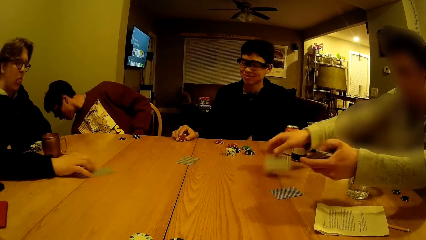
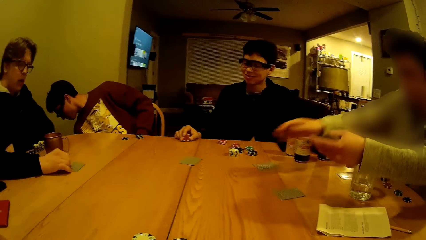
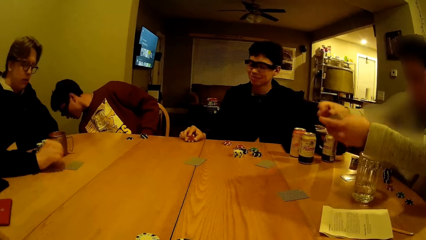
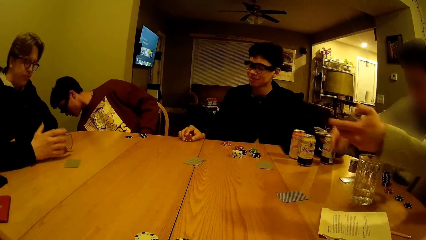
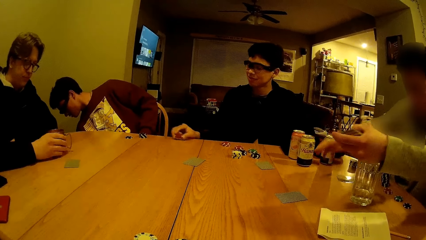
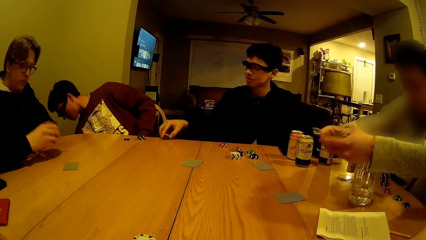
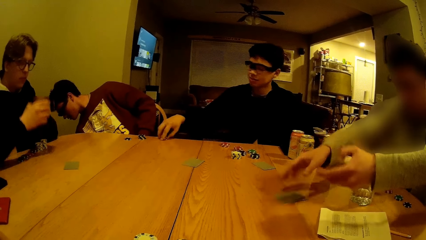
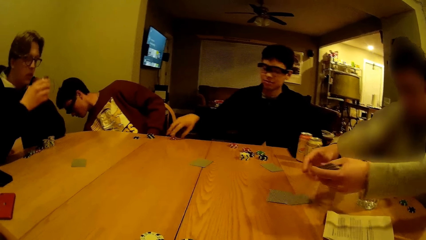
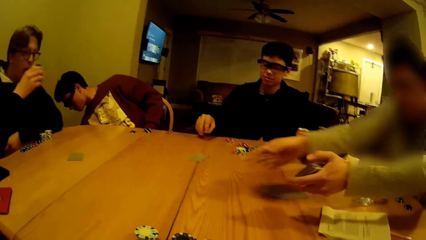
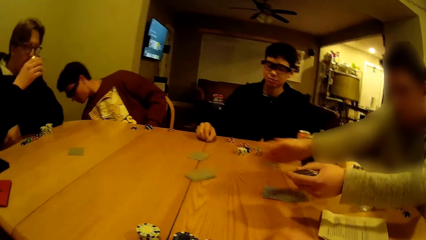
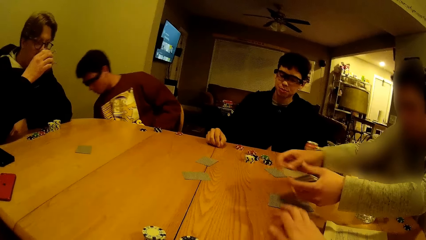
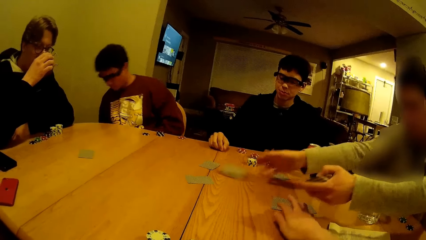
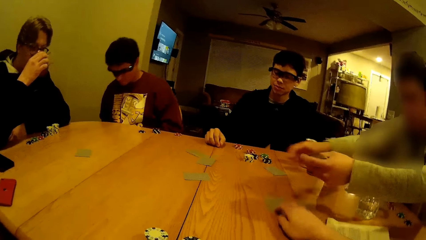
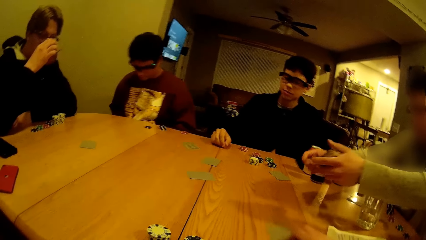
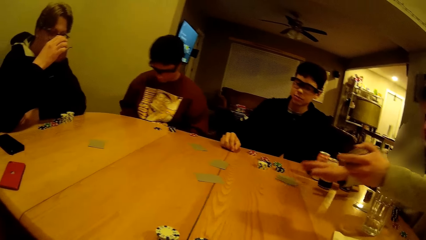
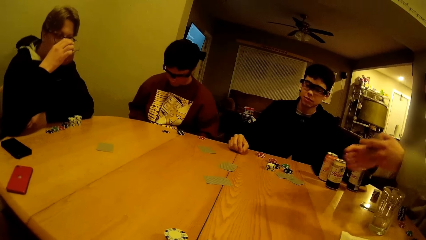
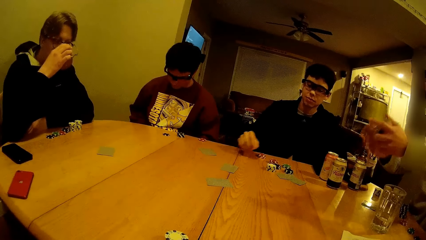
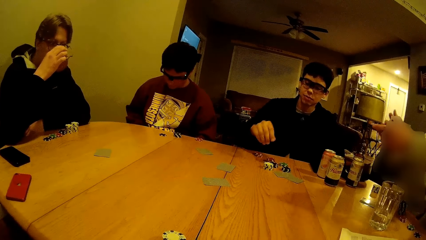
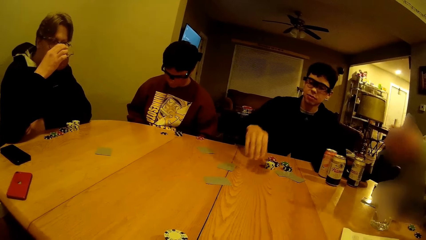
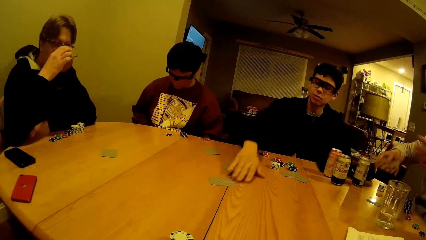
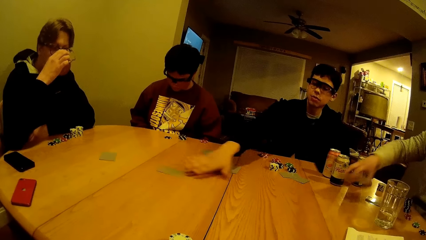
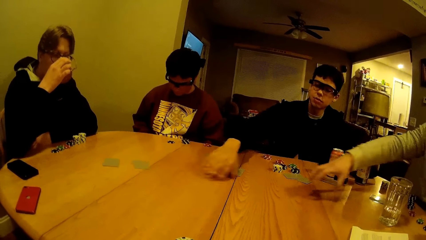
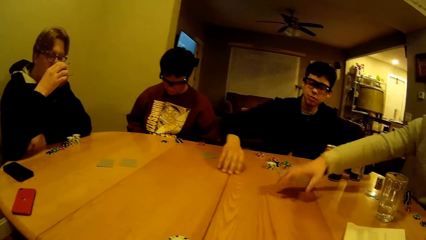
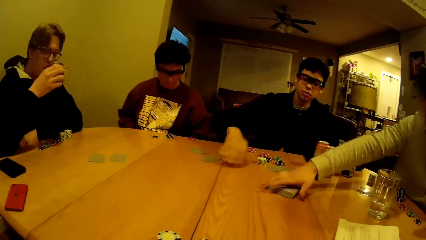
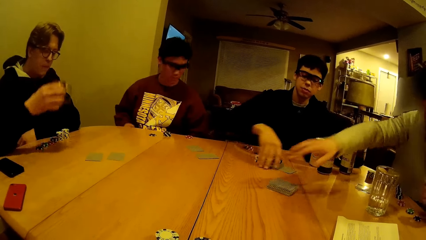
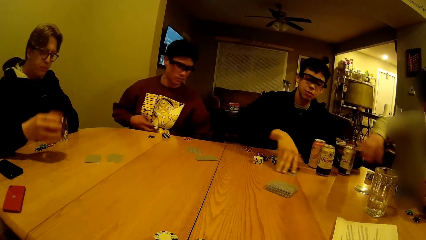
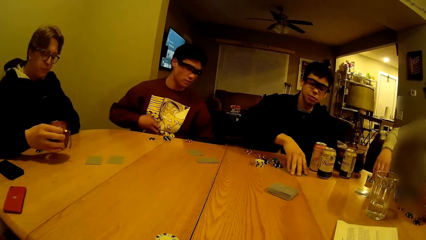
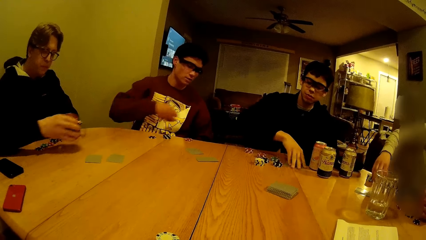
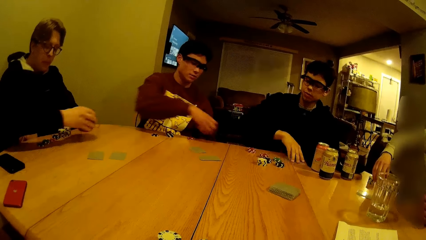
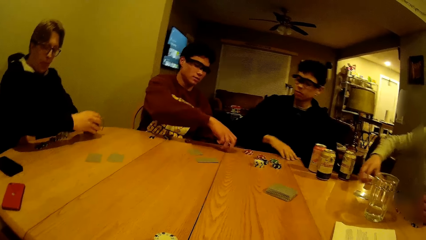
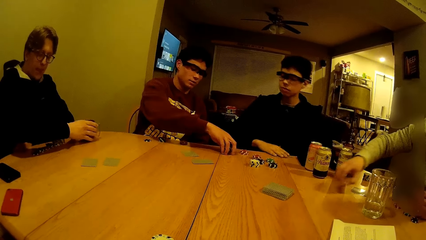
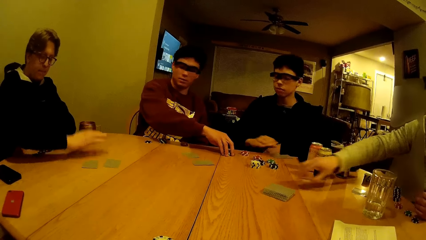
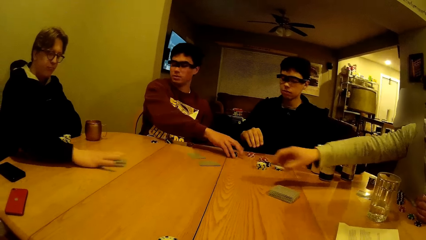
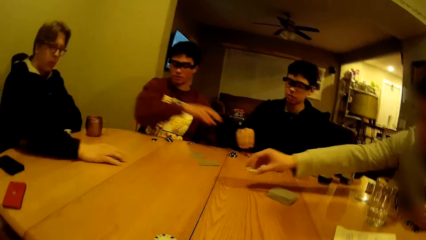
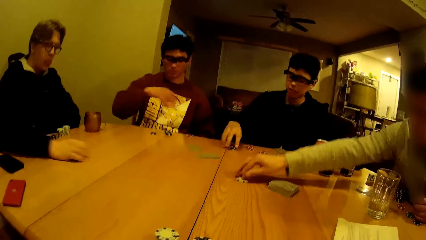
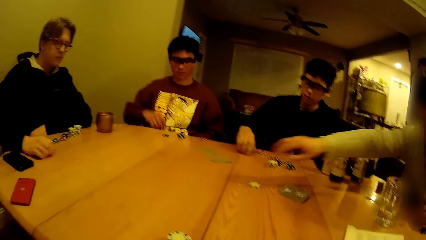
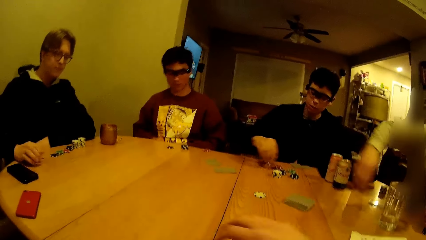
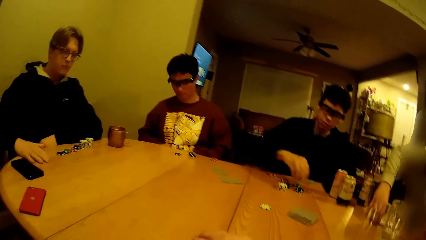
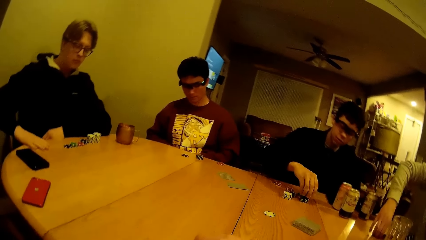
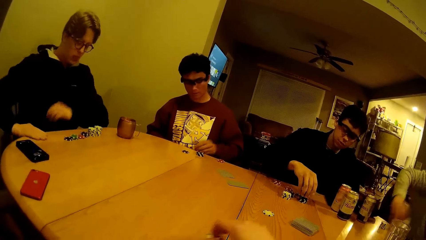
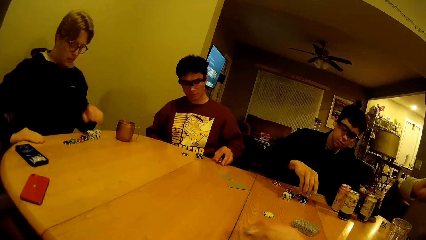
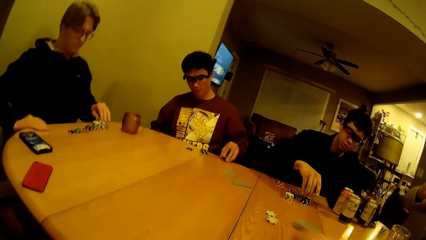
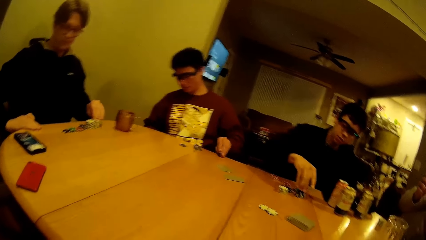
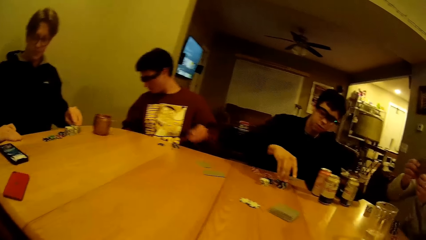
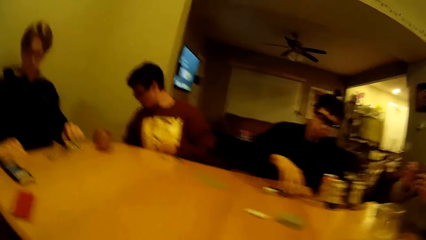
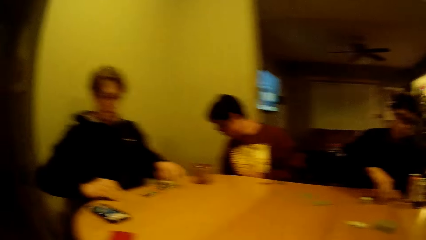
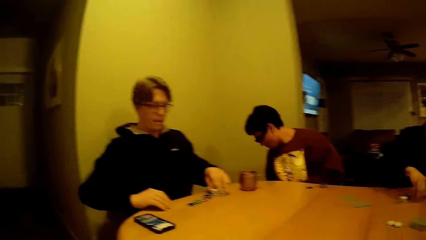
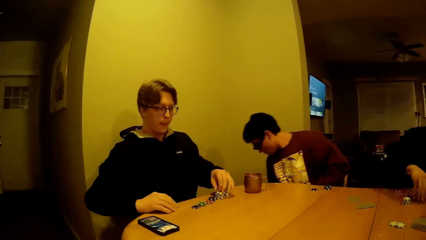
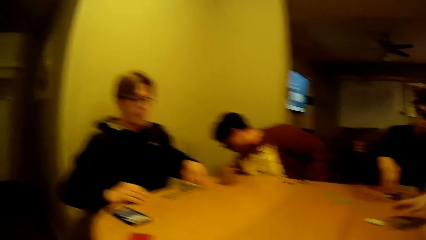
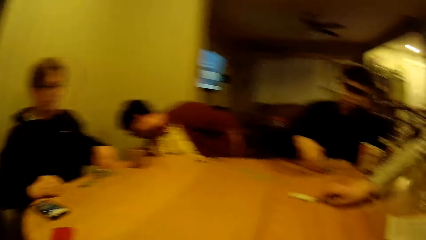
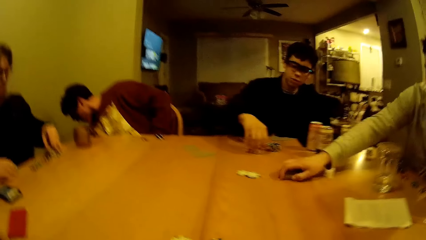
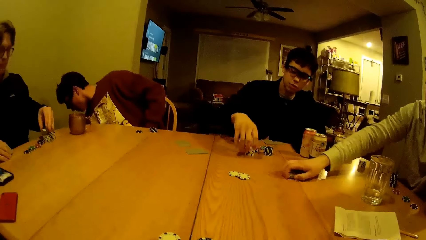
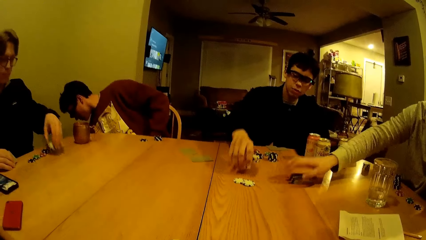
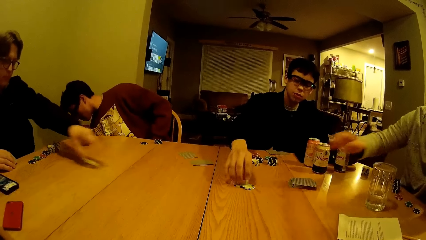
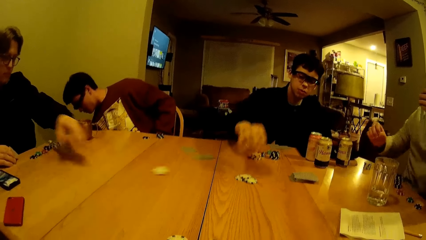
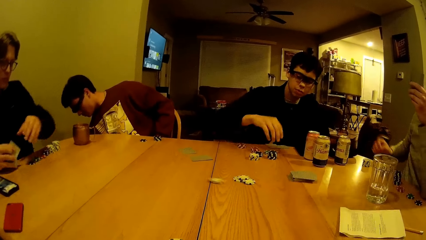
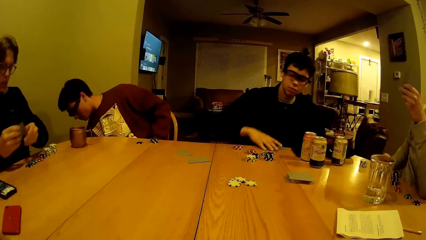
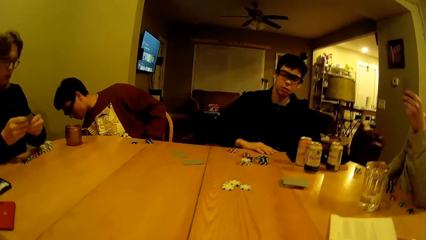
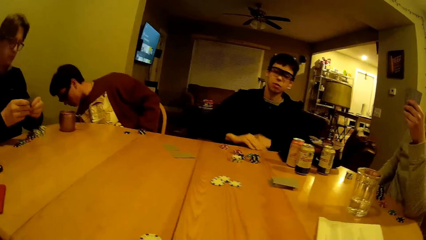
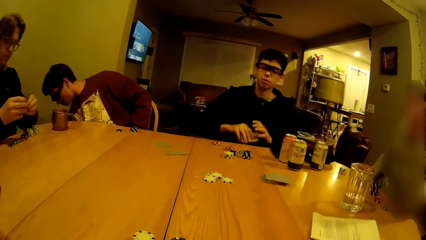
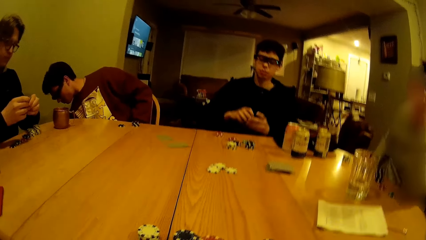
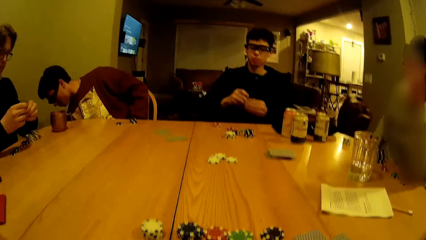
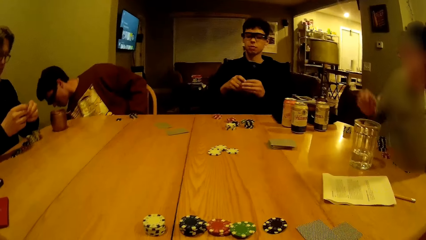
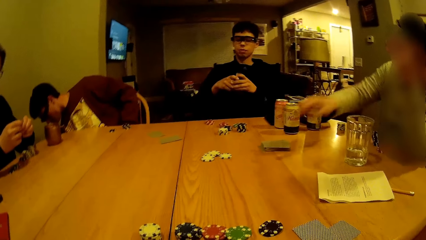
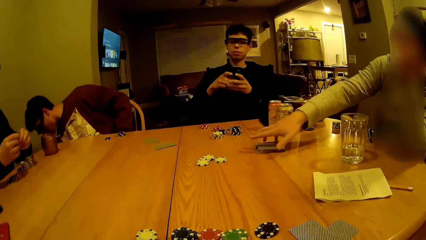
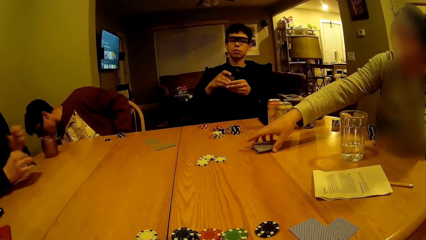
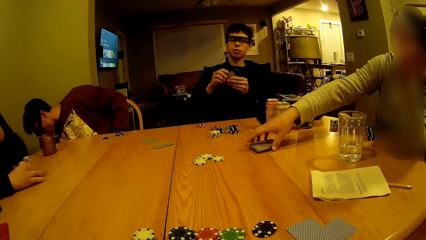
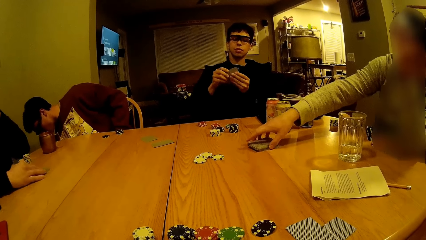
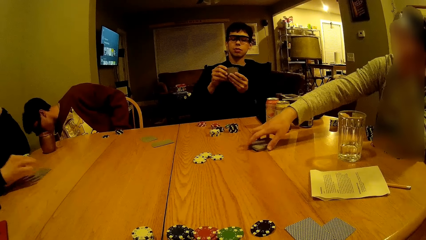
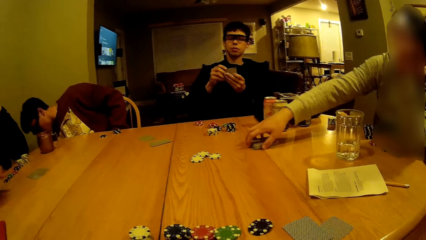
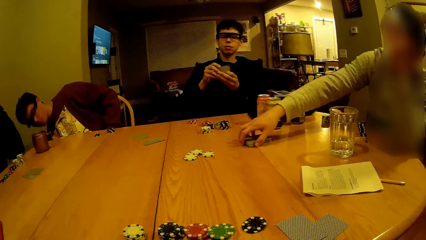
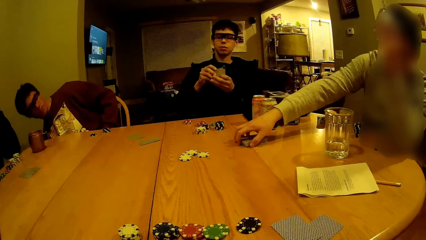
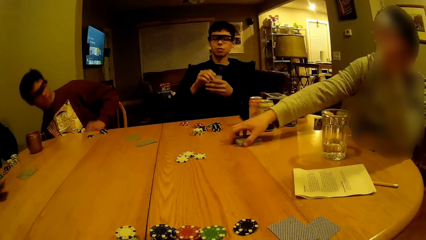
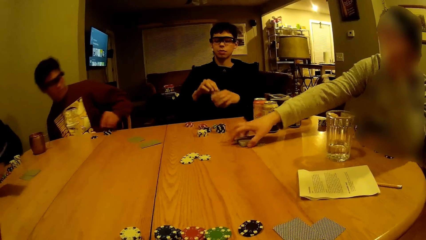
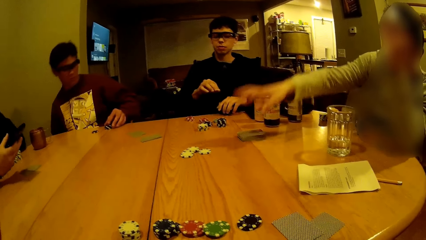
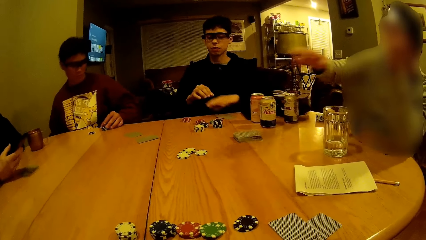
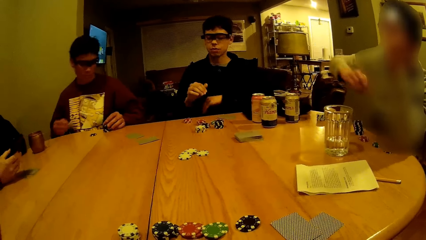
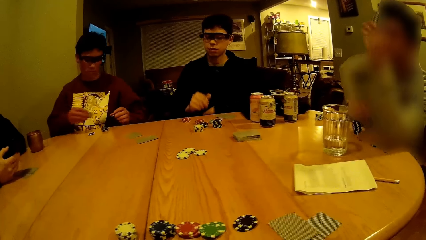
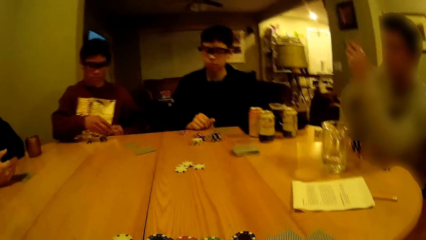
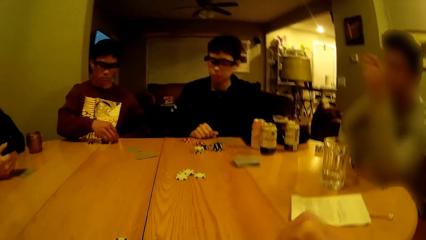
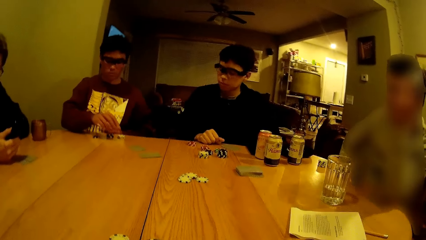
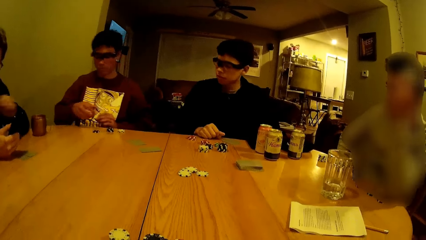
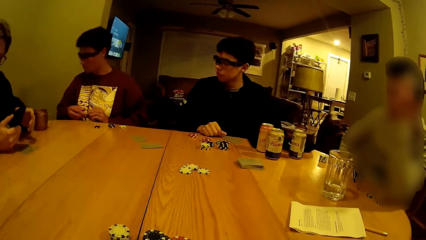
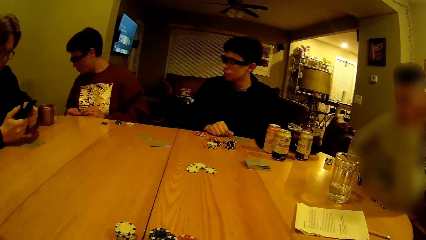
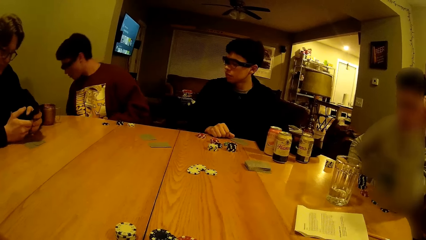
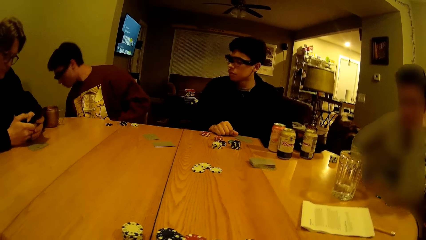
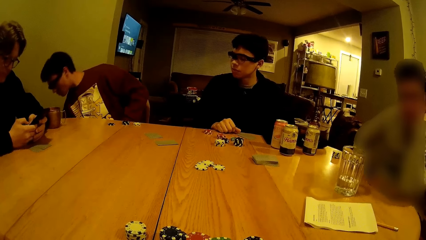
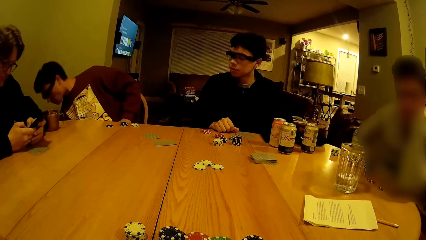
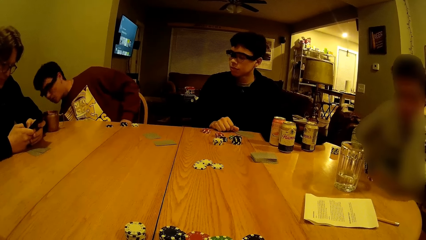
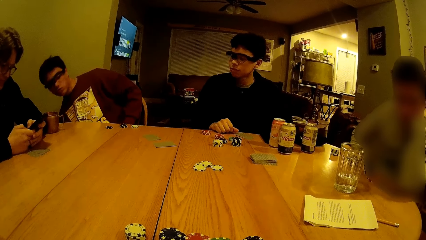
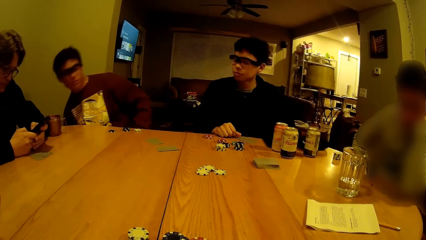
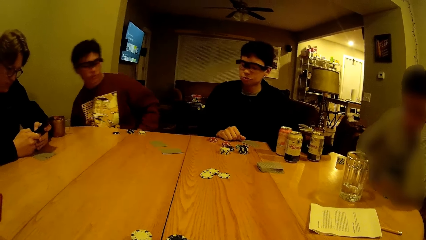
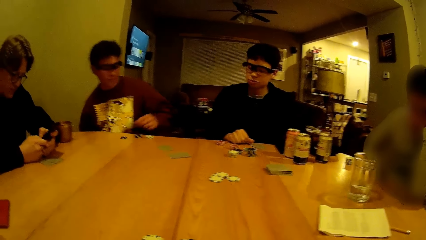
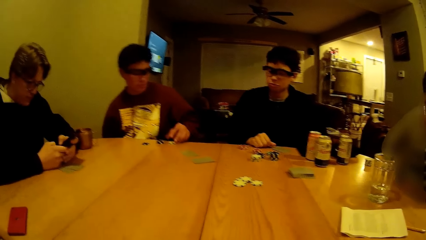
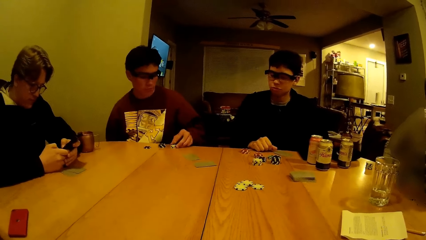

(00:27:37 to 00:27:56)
The camera wearer takes the card from the table. A man adjusts the cards on the table with his right hand. The camera wearer looks around the table. The man drops the dice on the table with his right hand. Another man picks up cards from the table with his right hand. The camera wearer touches chips on the table. The first man moves the dice on the table with his right hand. The camera wearer looks around the table. The second man throws the dice on the table with his left hand. A third man adjusts the cards on the table with his right hand. The first man drops the cards on the table with his left hand. The second man operates a mobile phone with his hands.
